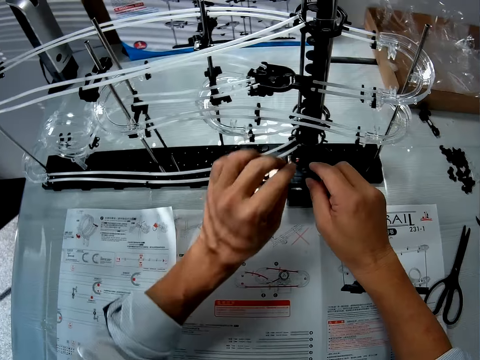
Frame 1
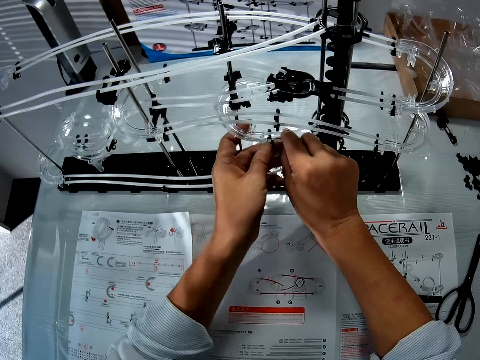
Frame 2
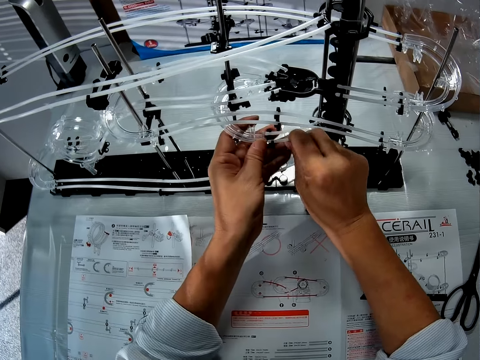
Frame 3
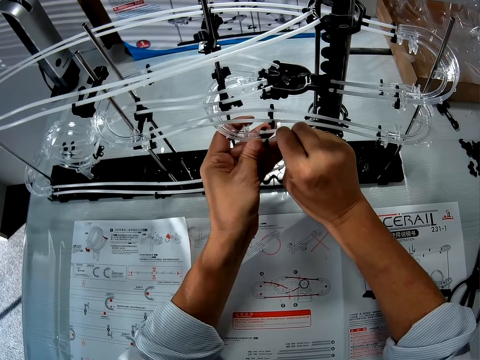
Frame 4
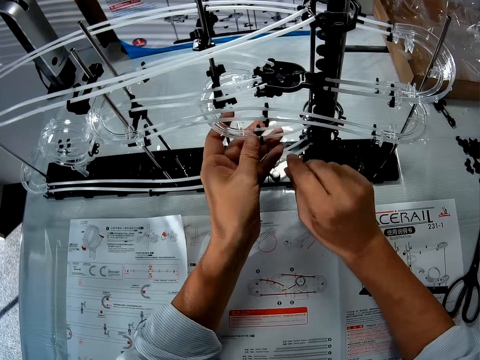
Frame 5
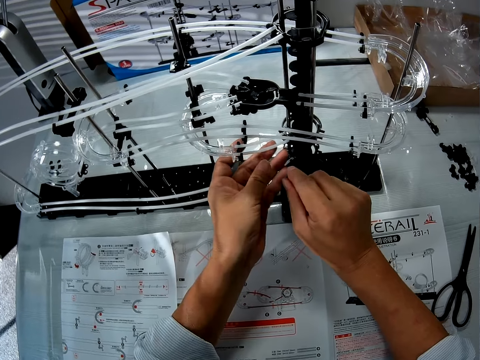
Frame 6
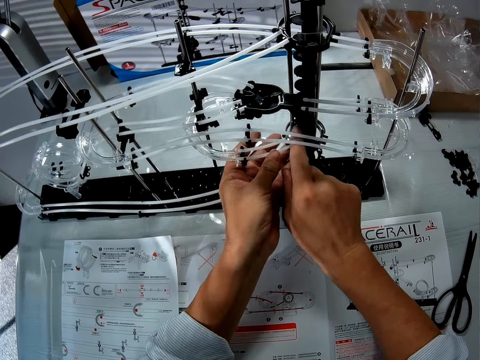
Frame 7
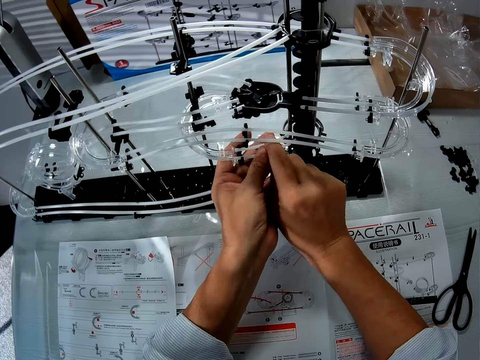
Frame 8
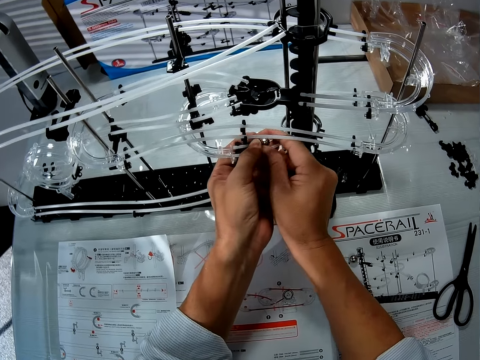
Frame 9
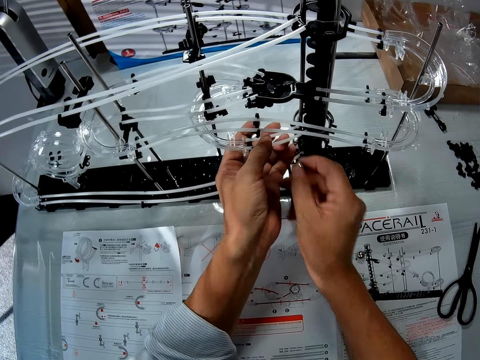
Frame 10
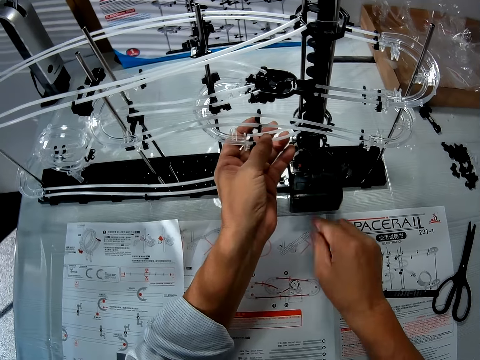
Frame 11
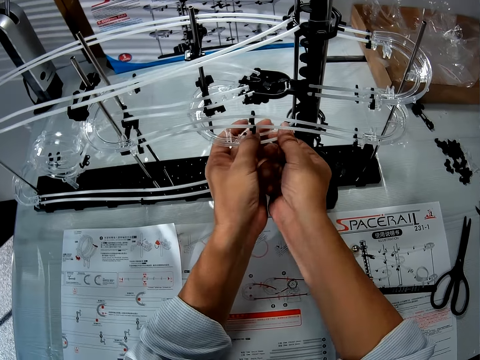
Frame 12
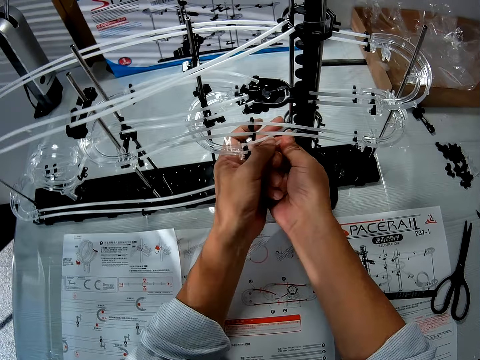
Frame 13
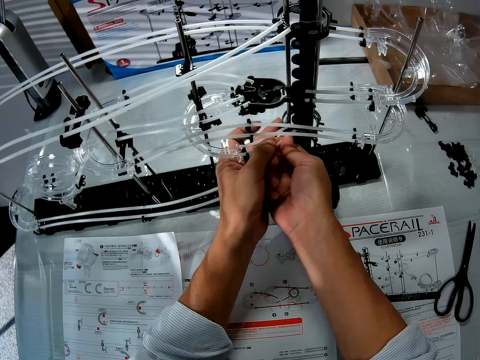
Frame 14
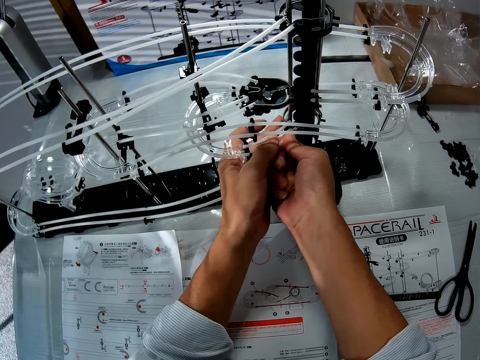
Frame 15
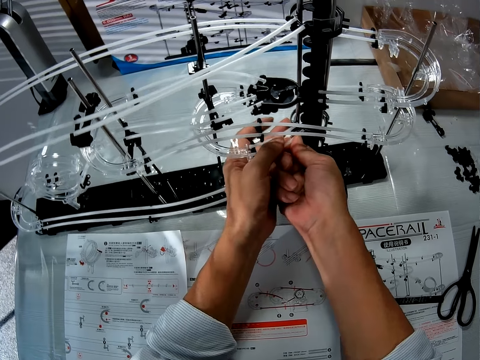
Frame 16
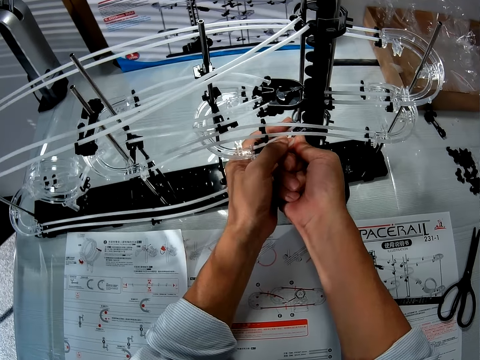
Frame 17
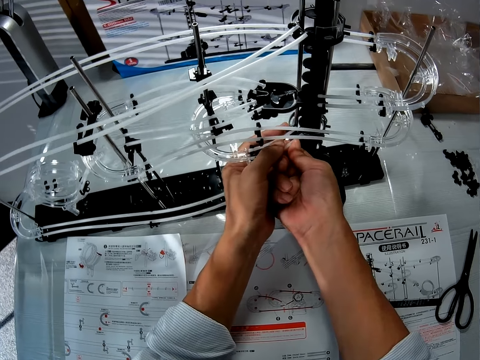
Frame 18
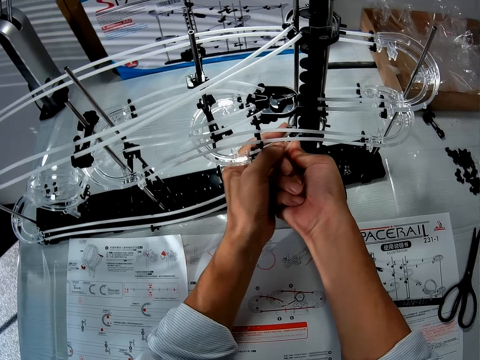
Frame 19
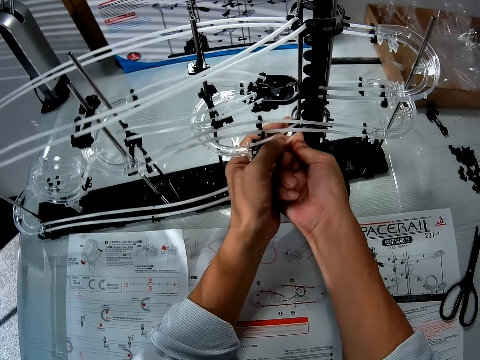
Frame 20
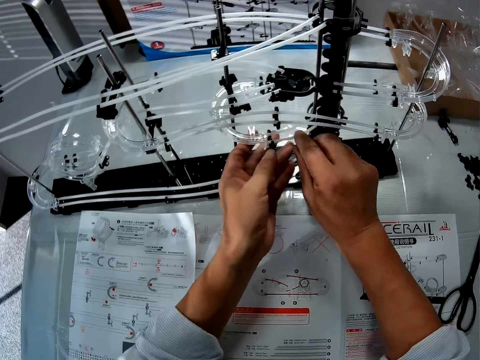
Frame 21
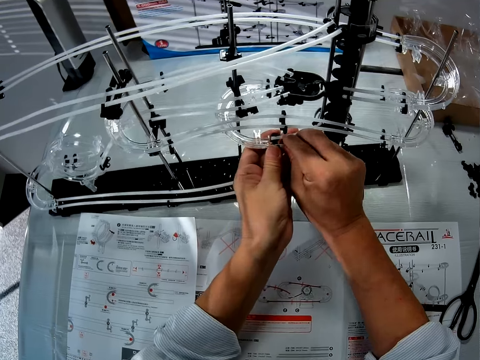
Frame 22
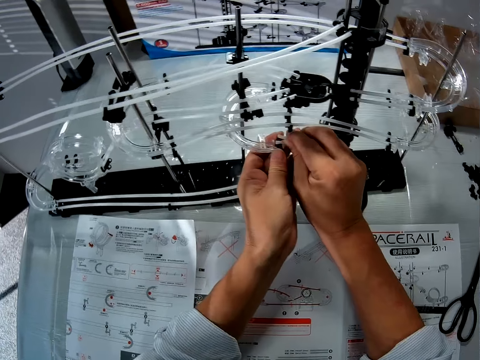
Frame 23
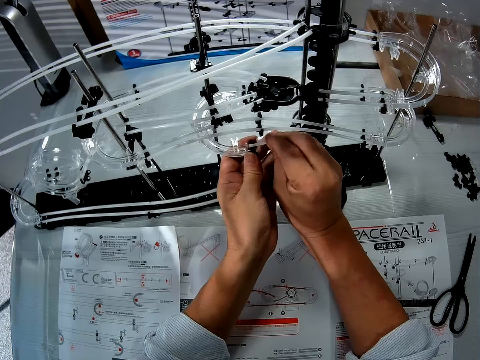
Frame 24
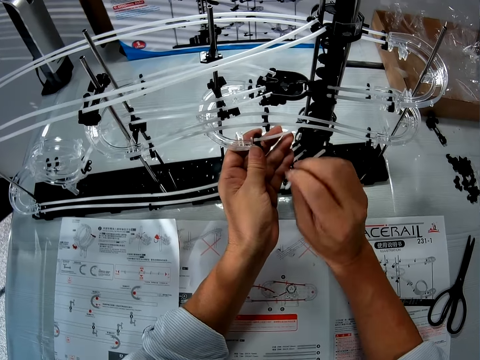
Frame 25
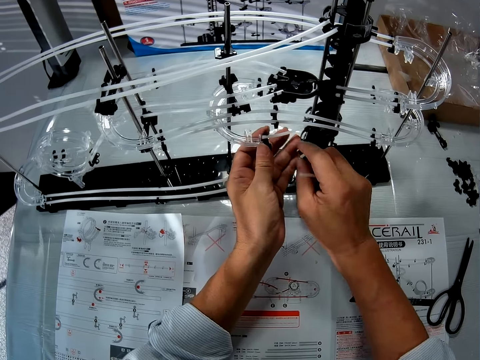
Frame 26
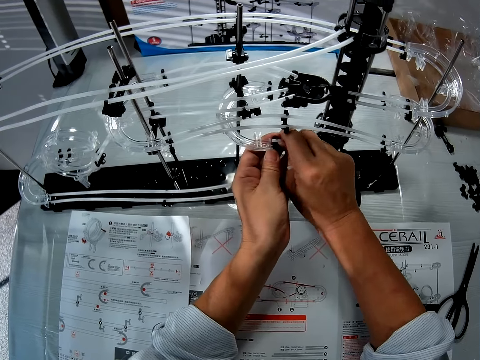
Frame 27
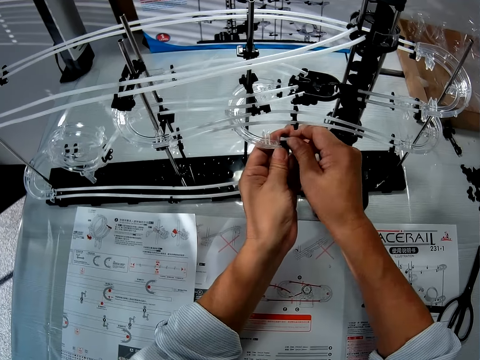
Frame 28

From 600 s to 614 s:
The camera wearer moves his hand on the space rail. He removes a bolt from the space rail part. He takes the ball from the roller coaster toy and places the ball on the table. He squeezes the part of the space rail. He makes adjustments to the roller coaster toy. He lifts his hand. He disconnects the part of the space rail. He removes another part of the space rail.

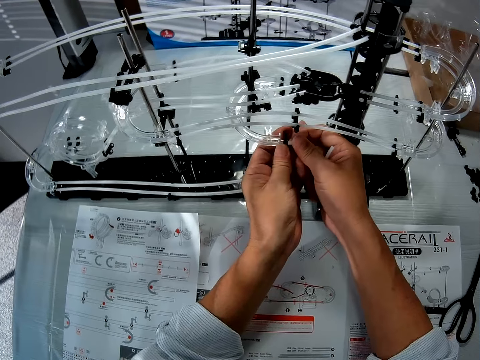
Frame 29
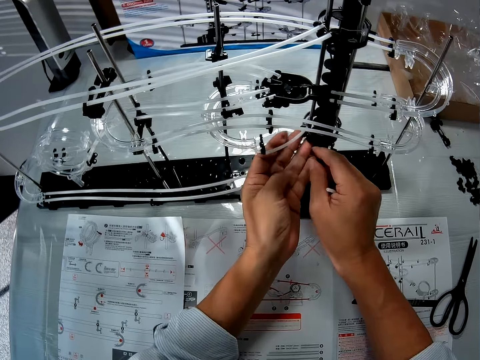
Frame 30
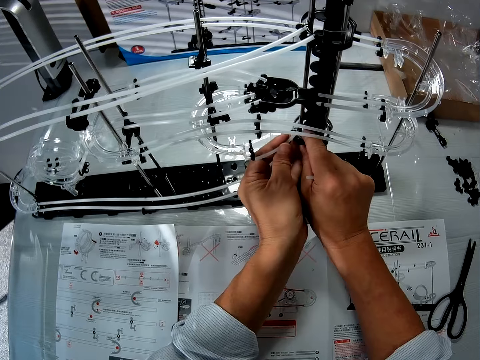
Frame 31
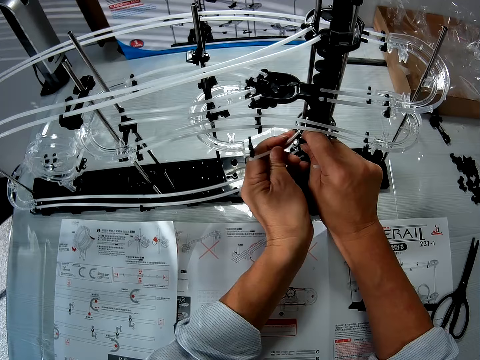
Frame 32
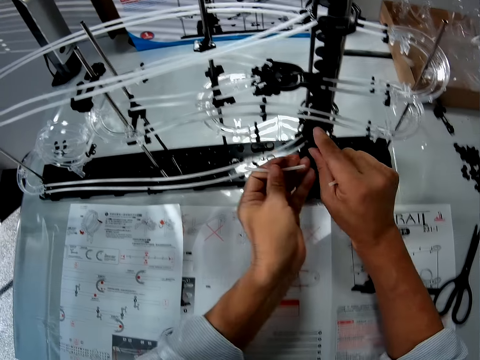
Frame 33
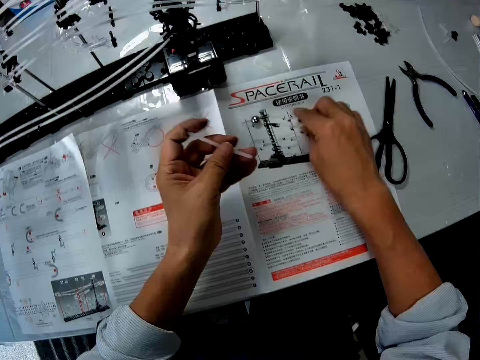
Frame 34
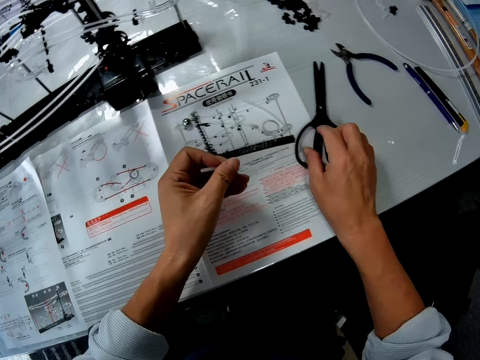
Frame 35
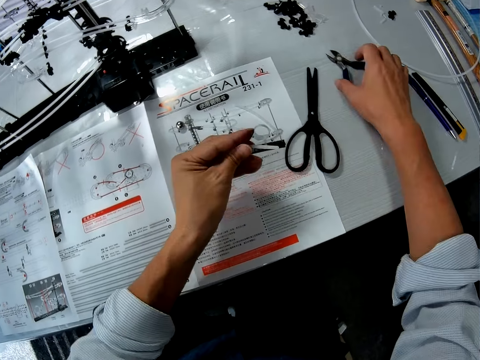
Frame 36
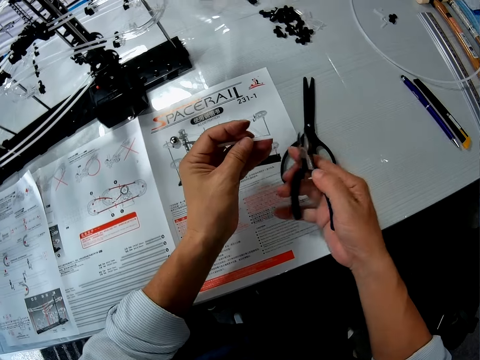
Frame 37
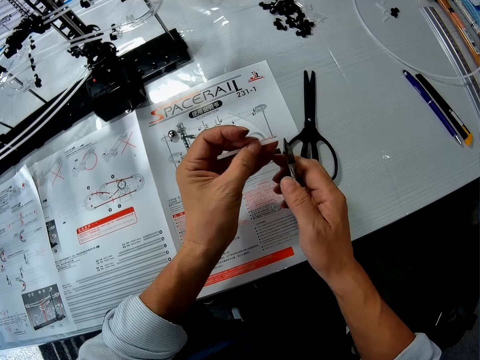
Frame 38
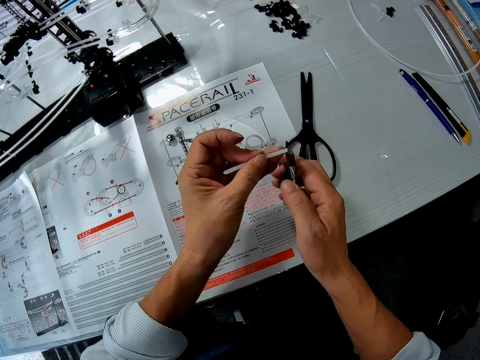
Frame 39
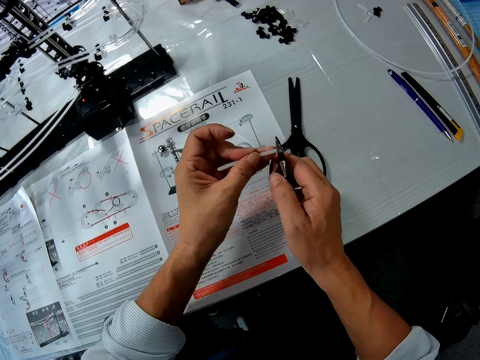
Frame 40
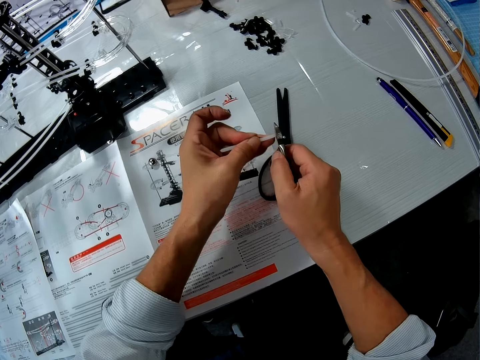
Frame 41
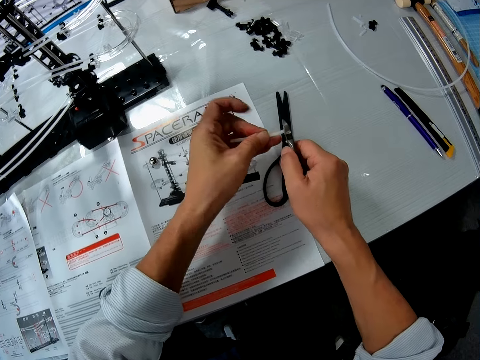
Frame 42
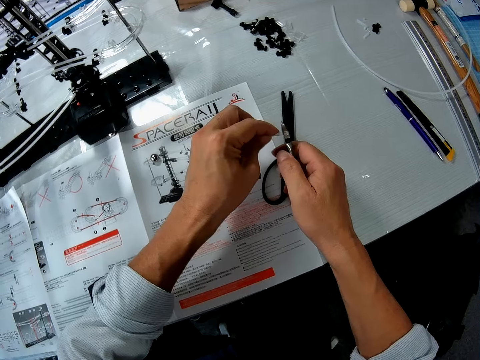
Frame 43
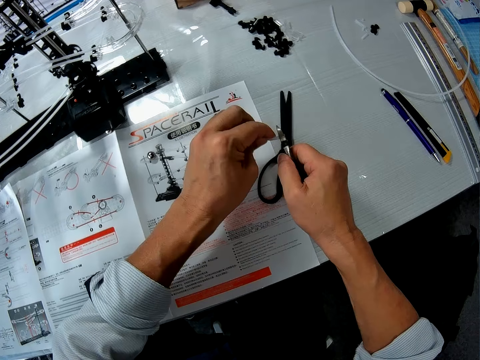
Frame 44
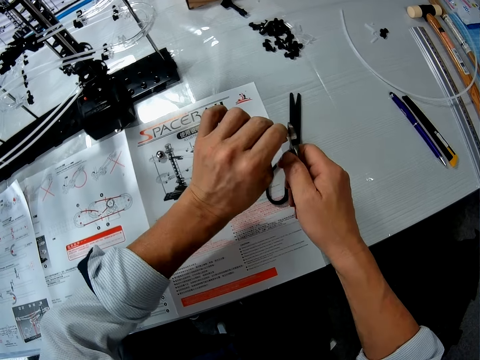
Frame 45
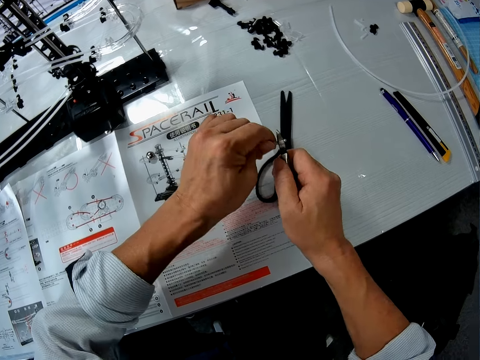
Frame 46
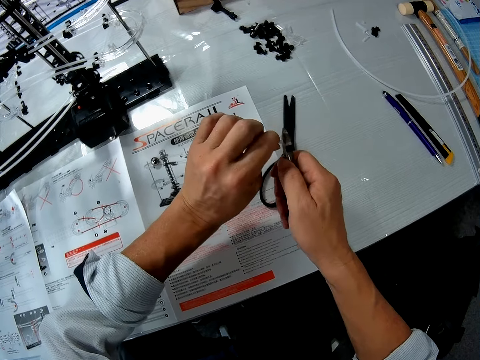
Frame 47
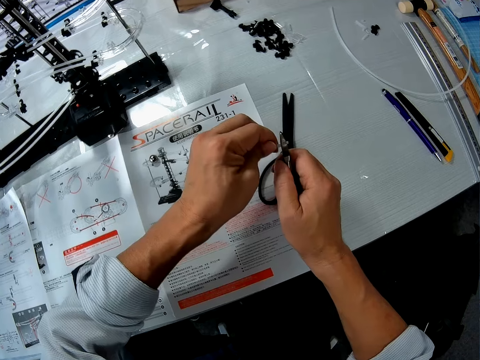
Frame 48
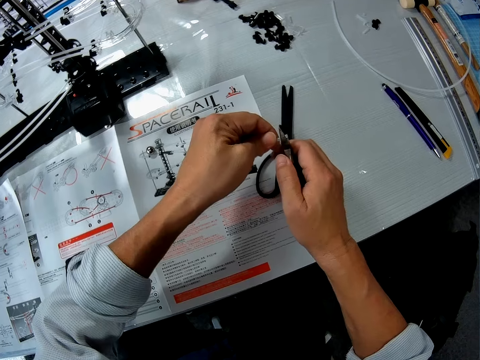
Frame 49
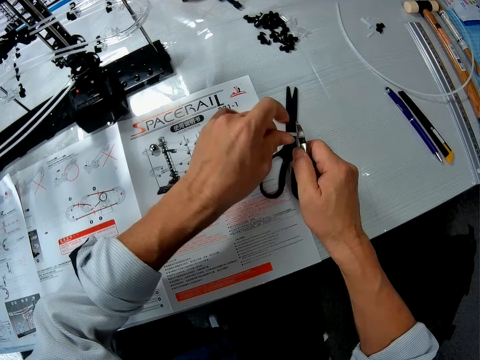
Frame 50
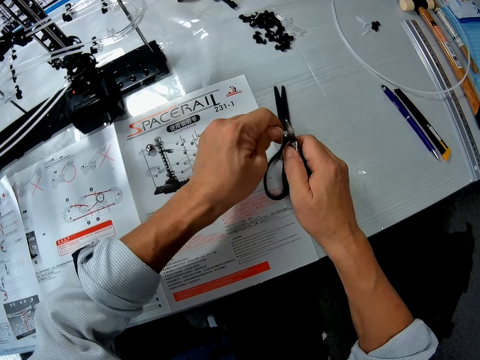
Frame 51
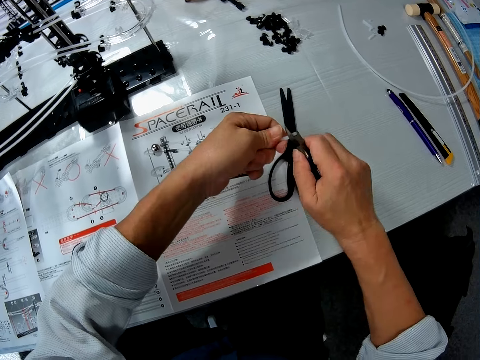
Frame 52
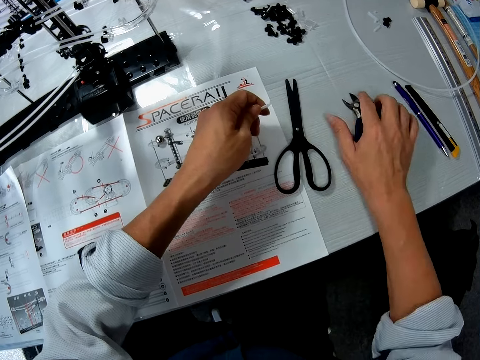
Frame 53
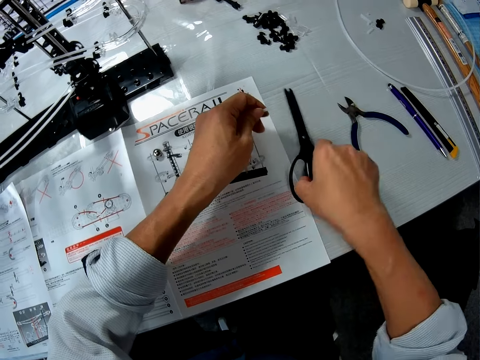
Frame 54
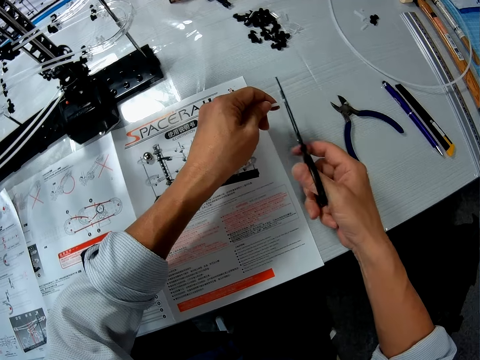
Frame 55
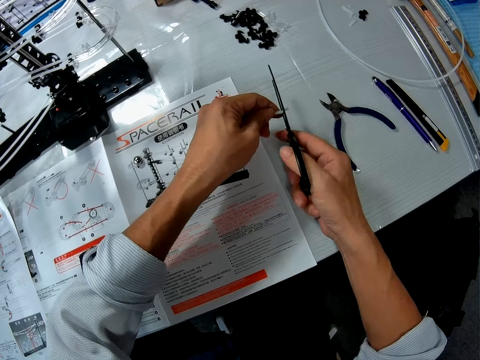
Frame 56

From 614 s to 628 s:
The camera wearer holds it in his hand. He disconnects the part of the space rail. He takes a tube from the roller coaster toy. He takes a wire cutter or small scissors from the table. He cuts the tube with the wire cutter. He twists the space rail. He drops the wire cutter on the table. He takes scissors from the table.
